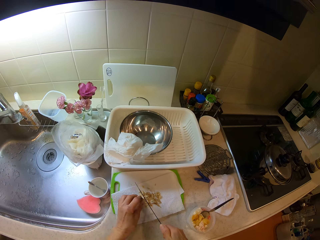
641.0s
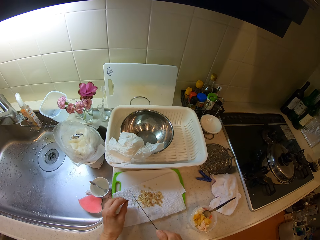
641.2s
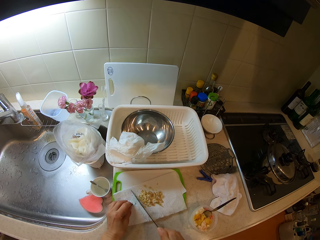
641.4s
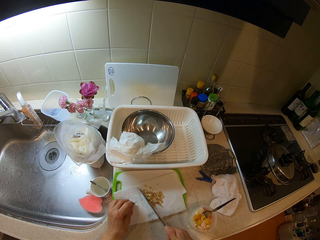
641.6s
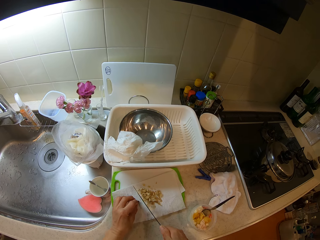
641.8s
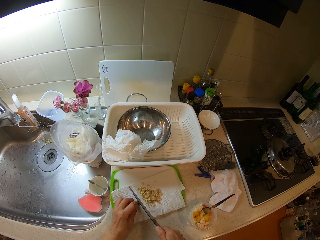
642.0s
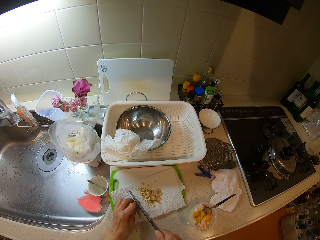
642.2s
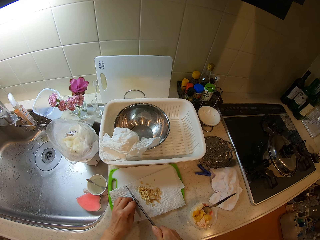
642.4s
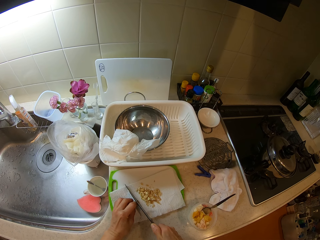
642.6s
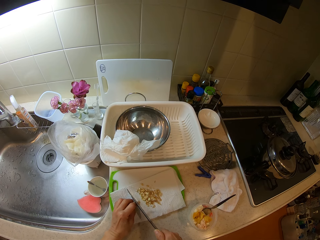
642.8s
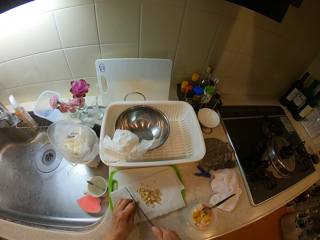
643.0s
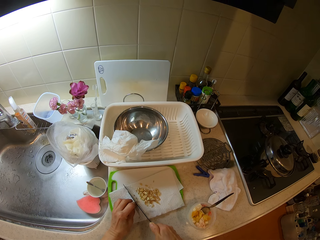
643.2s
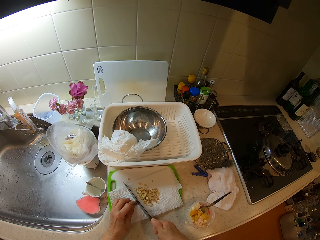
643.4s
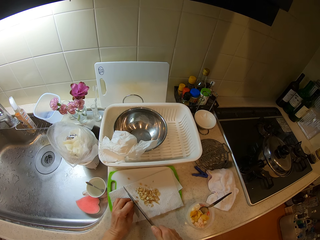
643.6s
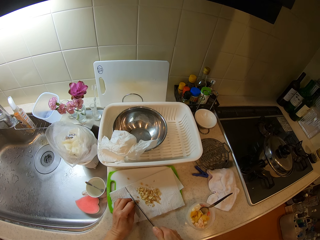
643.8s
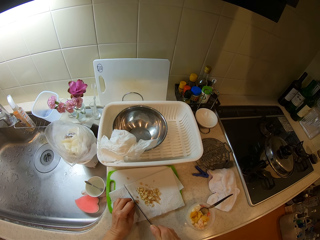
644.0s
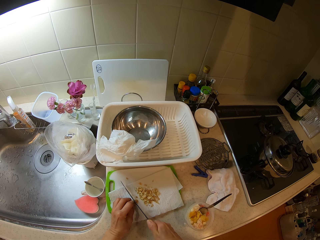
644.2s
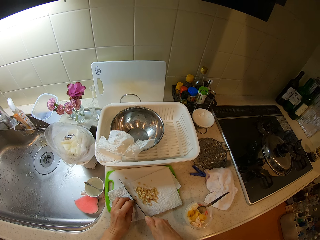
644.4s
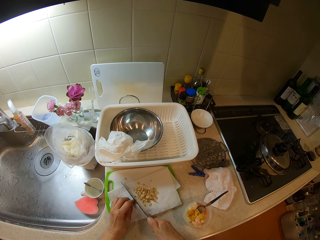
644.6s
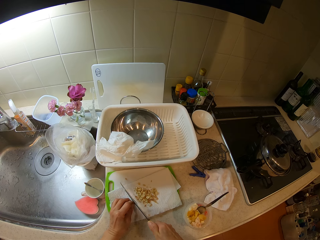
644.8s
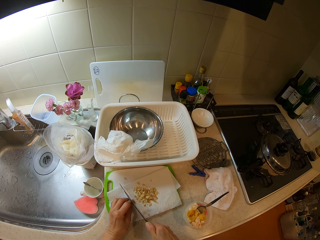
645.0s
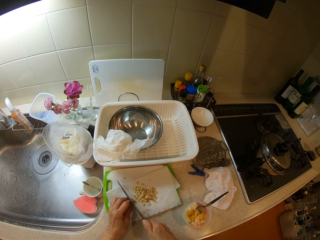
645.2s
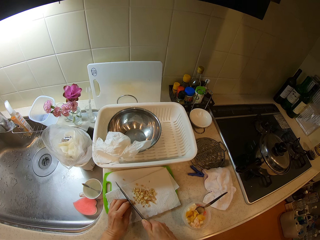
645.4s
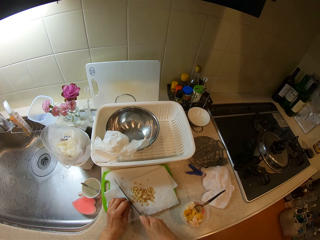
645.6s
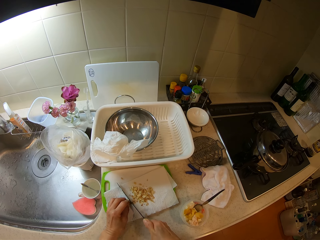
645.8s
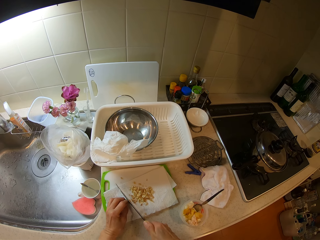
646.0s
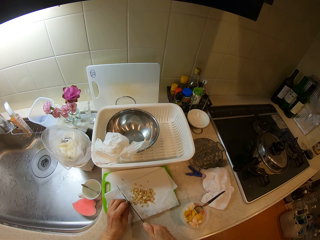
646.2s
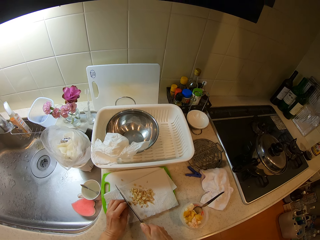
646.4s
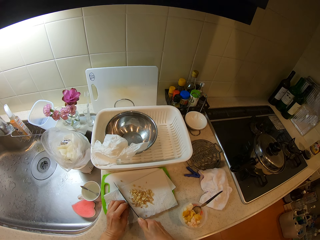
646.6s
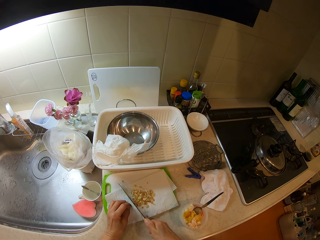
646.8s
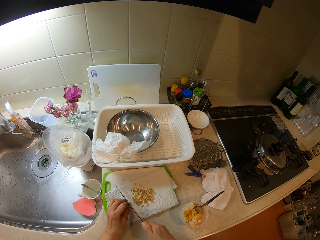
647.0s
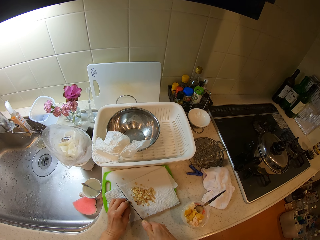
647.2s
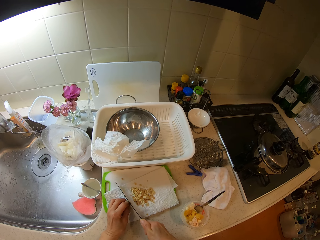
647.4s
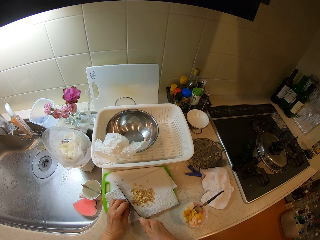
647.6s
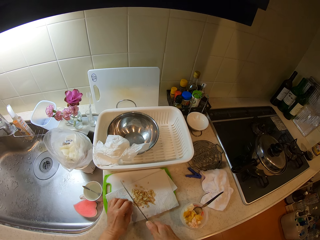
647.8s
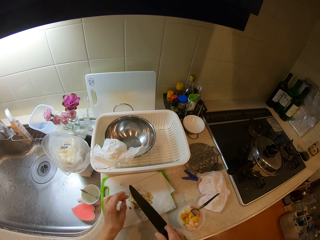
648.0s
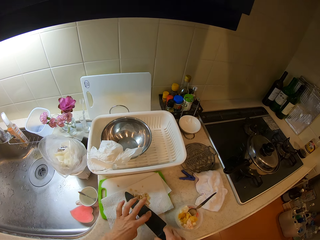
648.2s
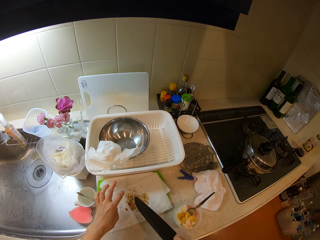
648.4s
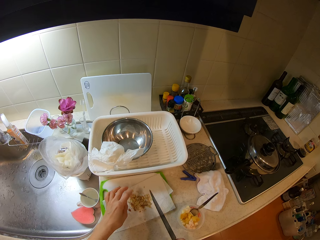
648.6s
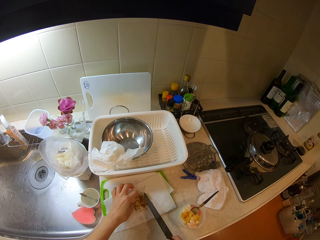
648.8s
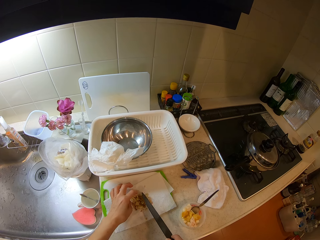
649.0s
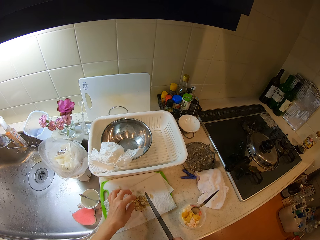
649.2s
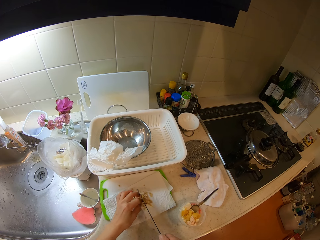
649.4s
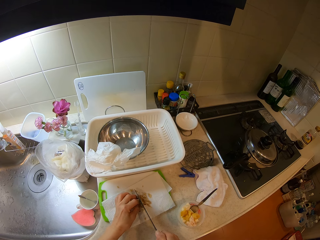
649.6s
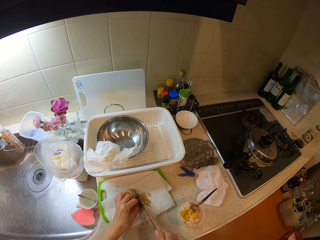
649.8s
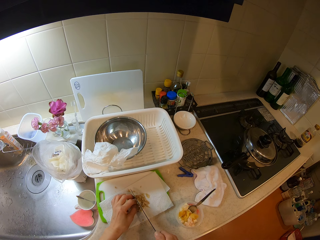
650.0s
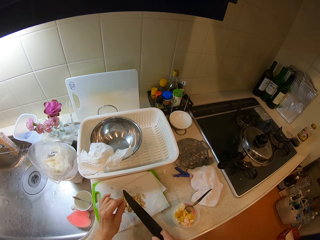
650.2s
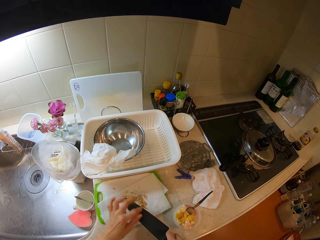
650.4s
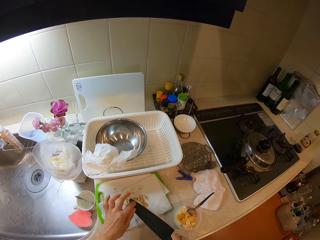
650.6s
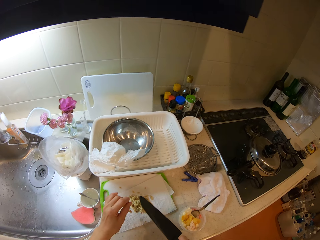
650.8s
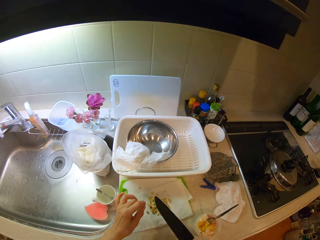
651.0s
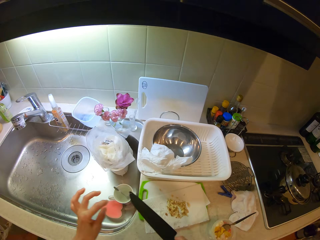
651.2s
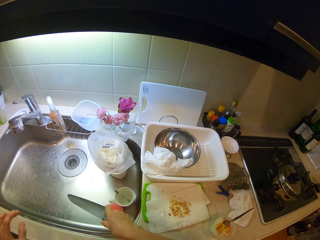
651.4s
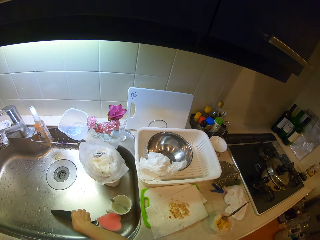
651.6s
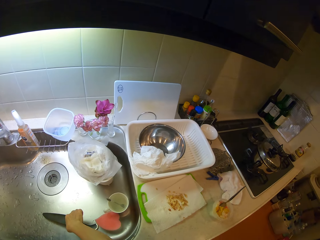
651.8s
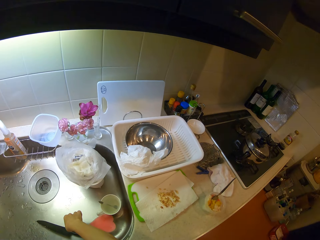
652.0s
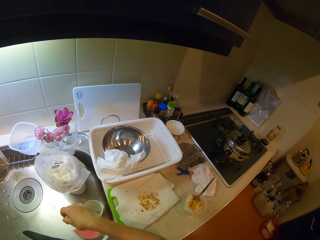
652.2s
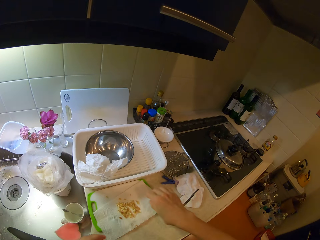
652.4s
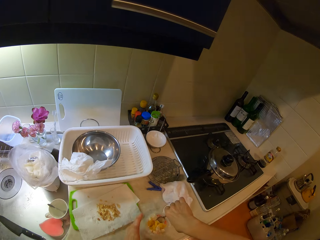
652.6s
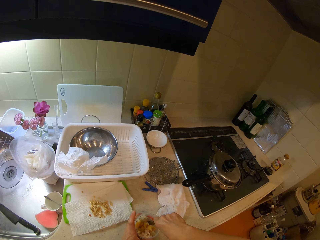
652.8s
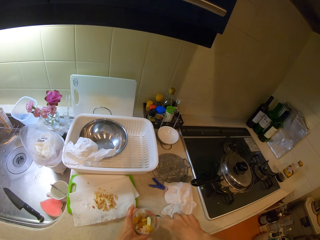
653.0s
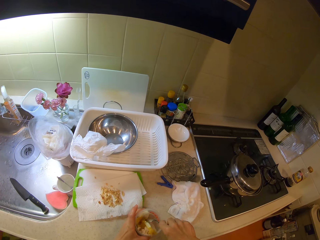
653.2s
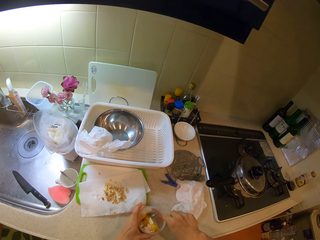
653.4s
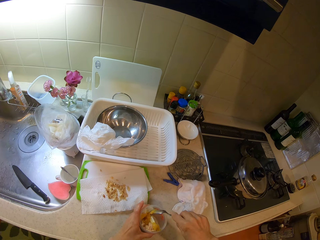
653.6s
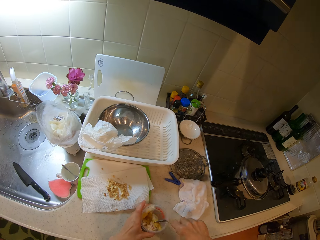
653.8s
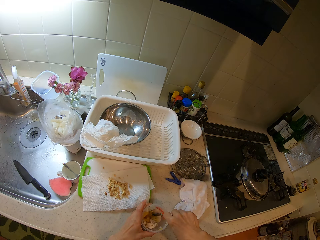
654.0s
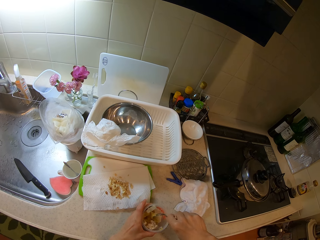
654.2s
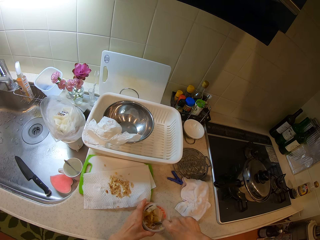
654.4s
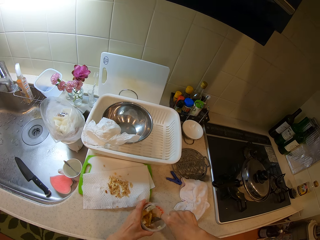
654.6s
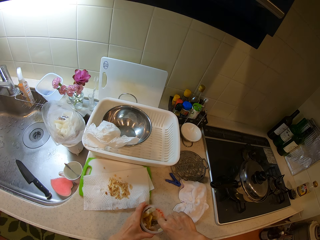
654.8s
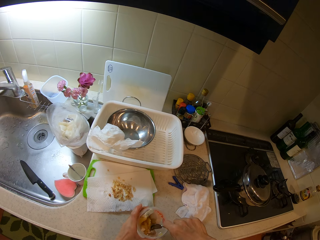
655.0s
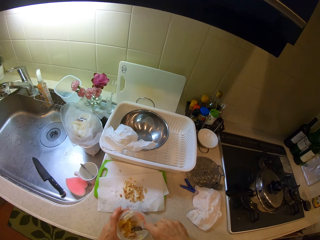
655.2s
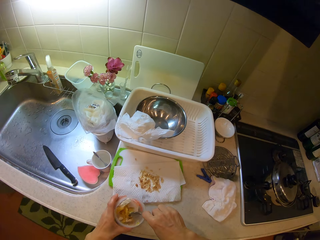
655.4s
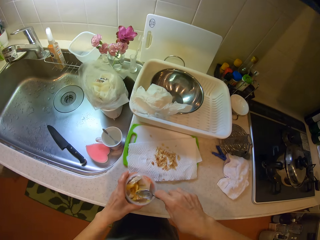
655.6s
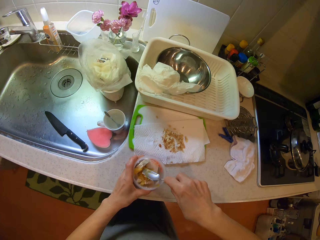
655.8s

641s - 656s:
The camera wearer picks up a cashew nut. She holds the cashew nut. She chops the cashew nut using a knife. She wipes the knife. She holds the cashew nut. She chops the cashew nut using the knife. She wipes the knife. She puts the knife in the sink. She holds a dessert spoon. She holds a plastic container on the cabinet with her left hand. She stirs the paste in the container with the spoon. She crushes something using the dessert spoon.

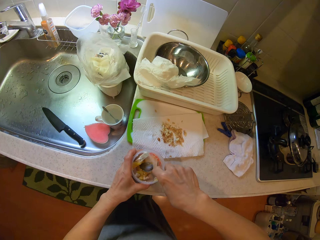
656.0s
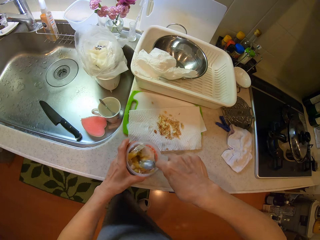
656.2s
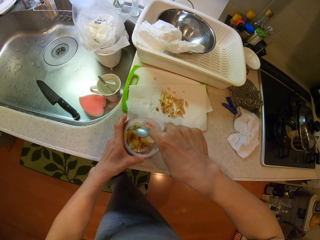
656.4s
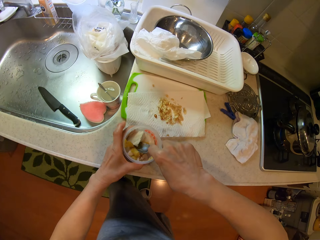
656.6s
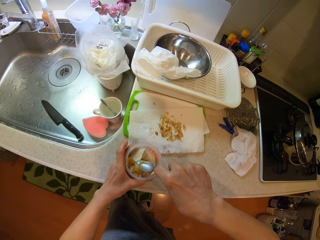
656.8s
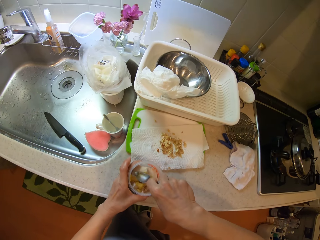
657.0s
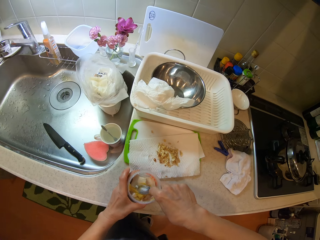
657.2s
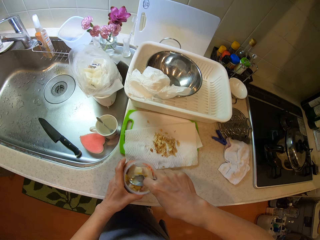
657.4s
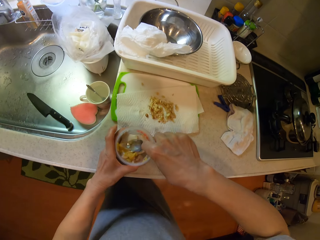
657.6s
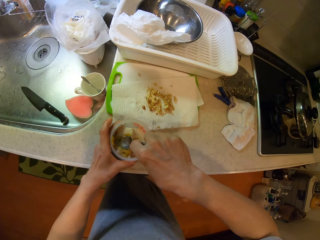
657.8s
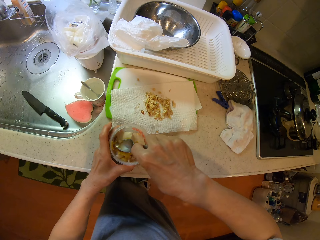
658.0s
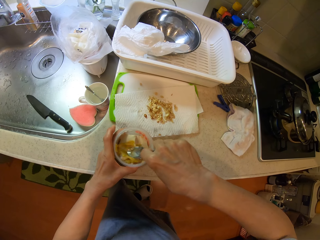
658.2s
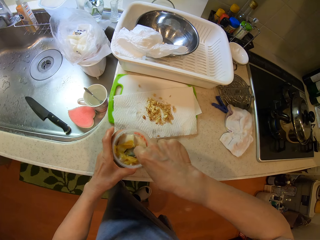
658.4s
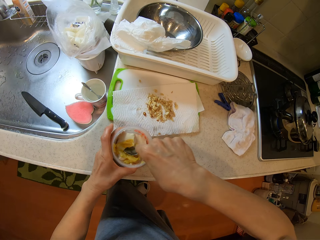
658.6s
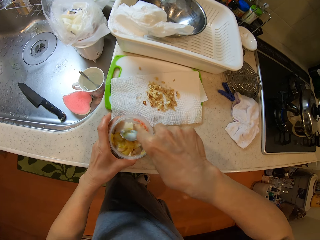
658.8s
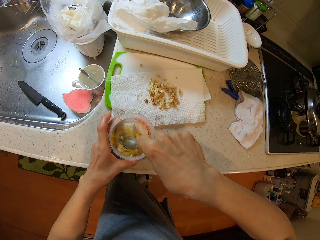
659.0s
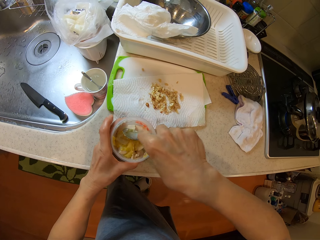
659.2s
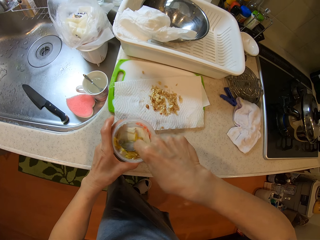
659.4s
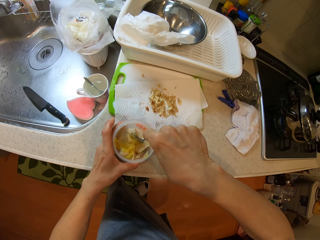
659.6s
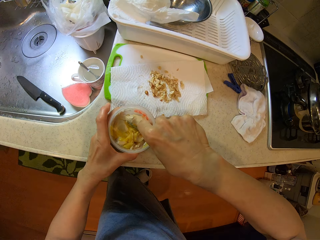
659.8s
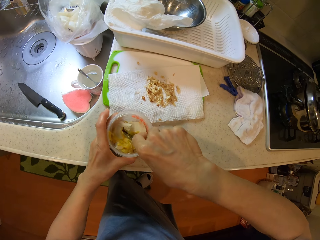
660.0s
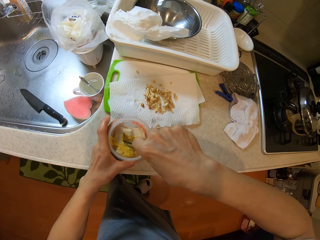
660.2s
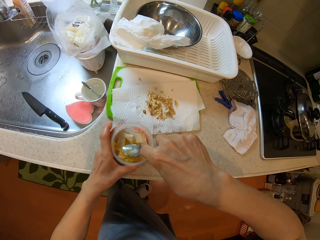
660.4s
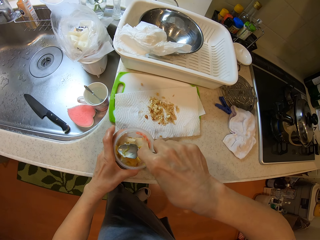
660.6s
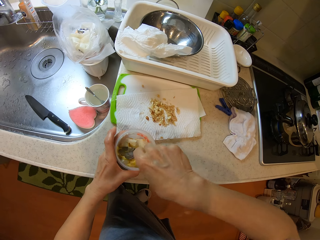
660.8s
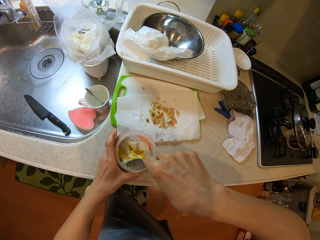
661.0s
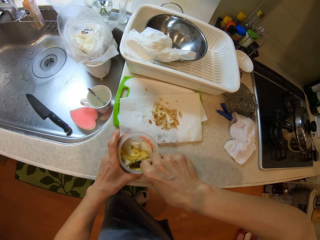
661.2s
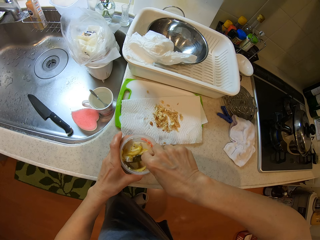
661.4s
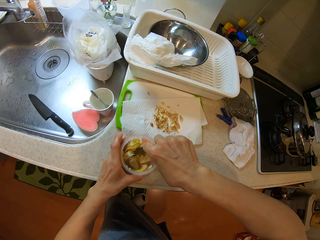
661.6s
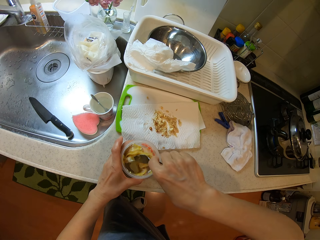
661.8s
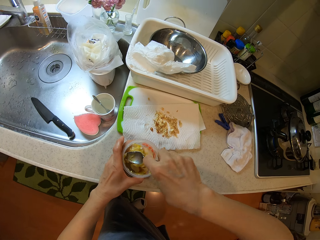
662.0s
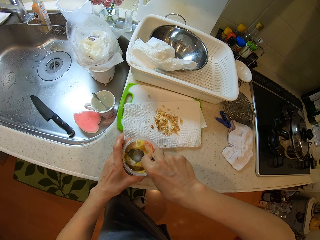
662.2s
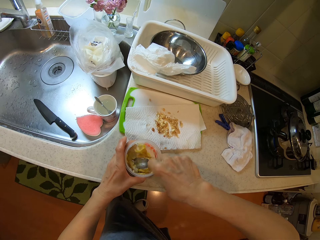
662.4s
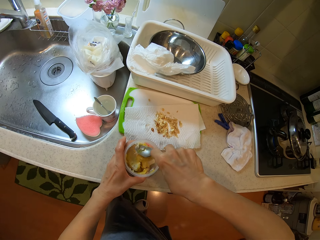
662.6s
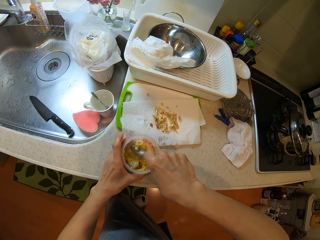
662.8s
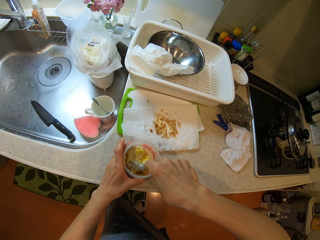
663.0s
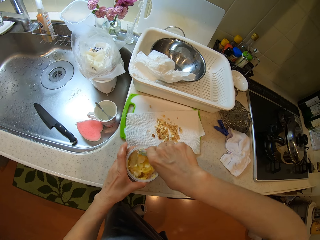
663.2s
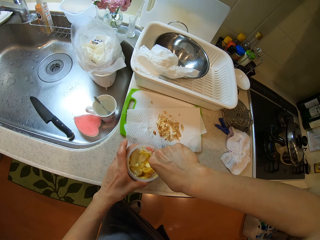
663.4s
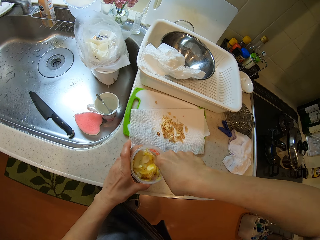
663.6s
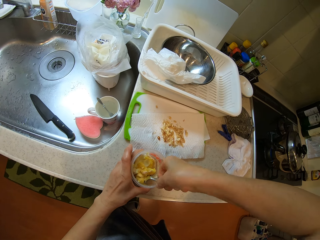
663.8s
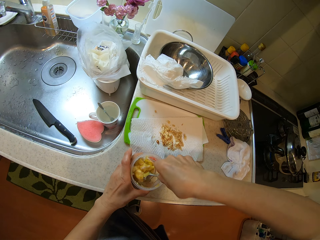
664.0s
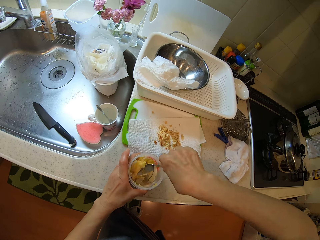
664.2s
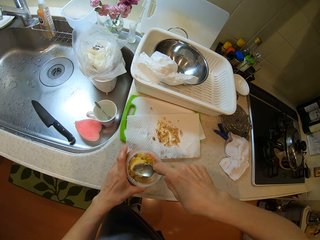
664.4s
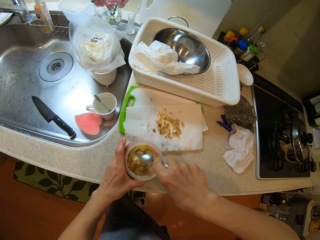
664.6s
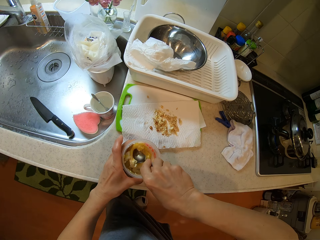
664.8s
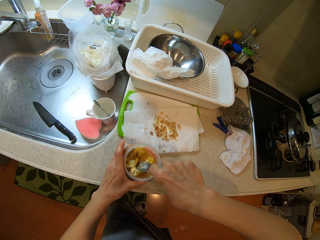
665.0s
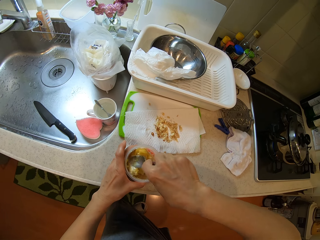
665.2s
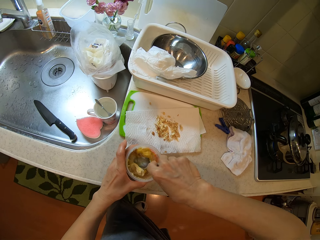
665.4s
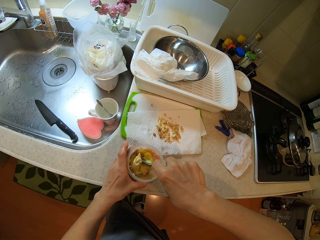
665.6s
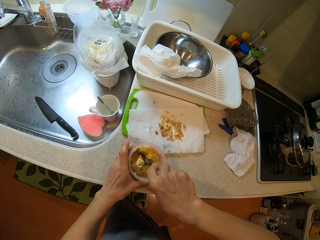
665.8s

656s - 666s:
The camera wearer mixes something using a dessert spoon. They crush something using the dessert spoon.
